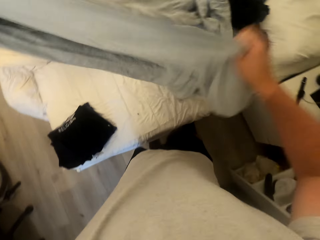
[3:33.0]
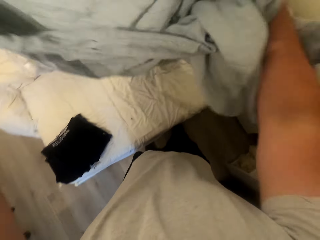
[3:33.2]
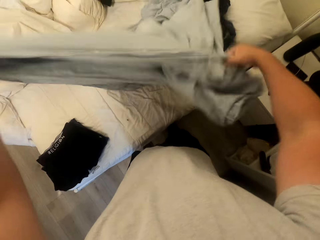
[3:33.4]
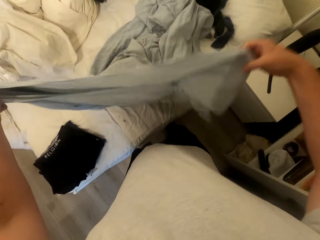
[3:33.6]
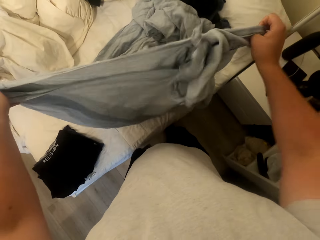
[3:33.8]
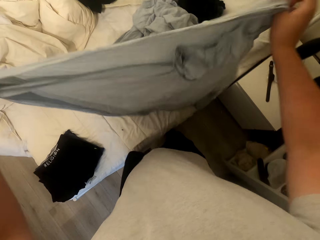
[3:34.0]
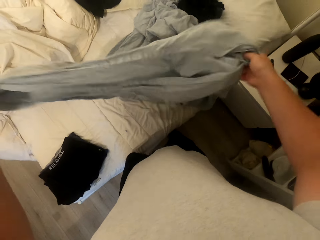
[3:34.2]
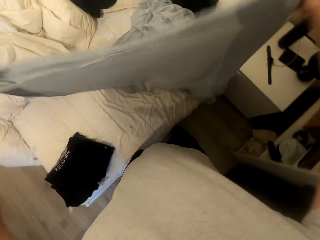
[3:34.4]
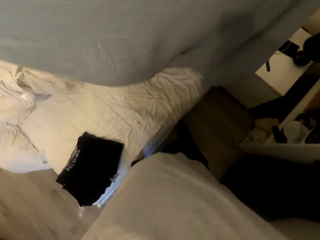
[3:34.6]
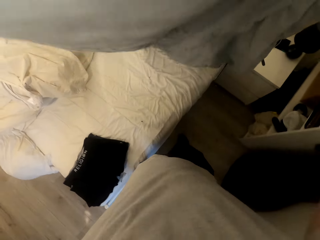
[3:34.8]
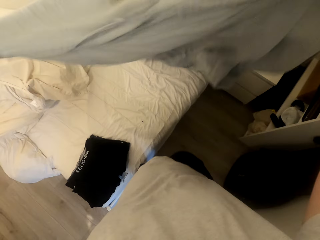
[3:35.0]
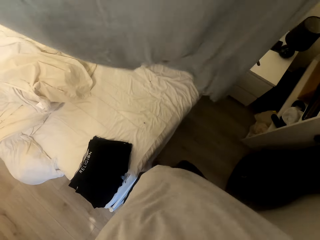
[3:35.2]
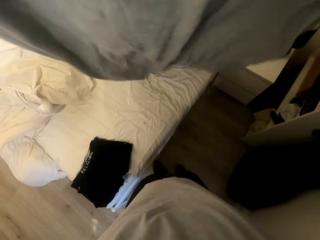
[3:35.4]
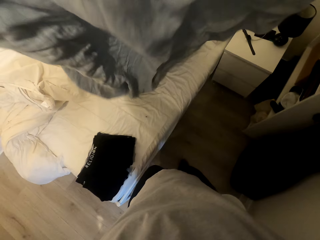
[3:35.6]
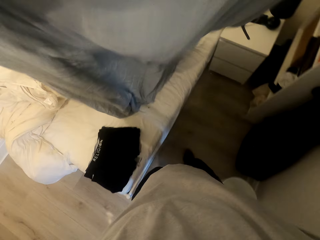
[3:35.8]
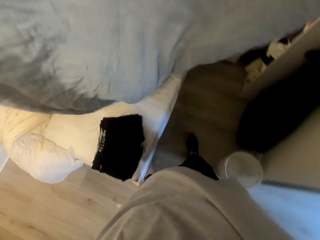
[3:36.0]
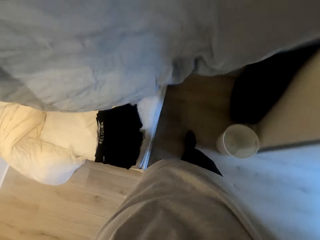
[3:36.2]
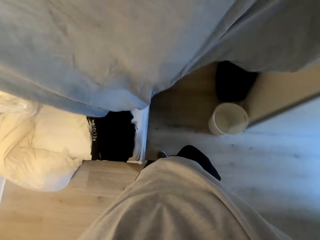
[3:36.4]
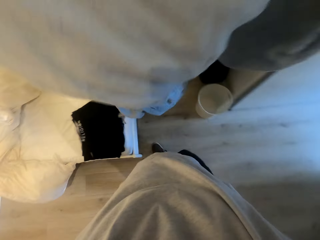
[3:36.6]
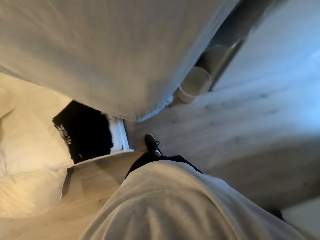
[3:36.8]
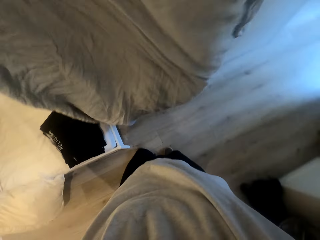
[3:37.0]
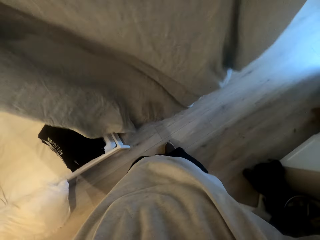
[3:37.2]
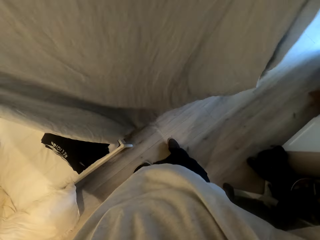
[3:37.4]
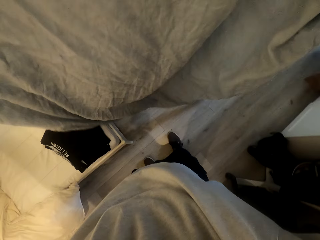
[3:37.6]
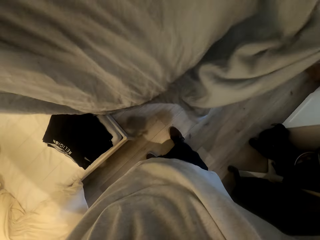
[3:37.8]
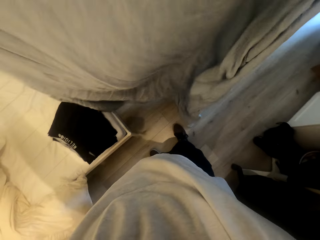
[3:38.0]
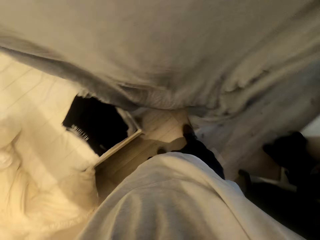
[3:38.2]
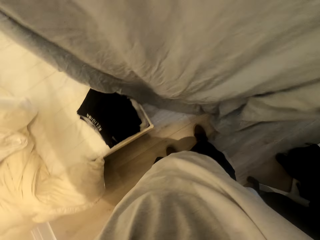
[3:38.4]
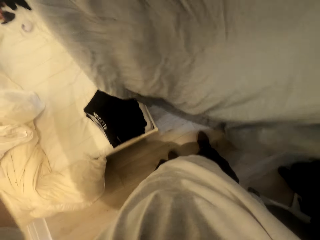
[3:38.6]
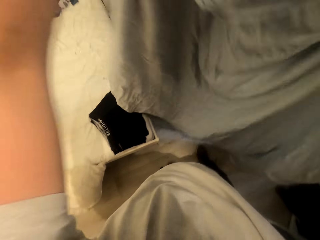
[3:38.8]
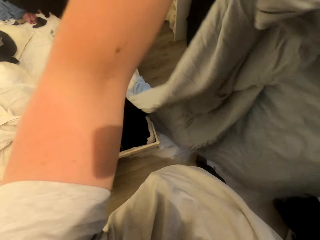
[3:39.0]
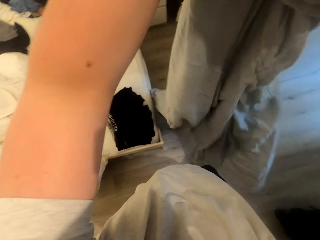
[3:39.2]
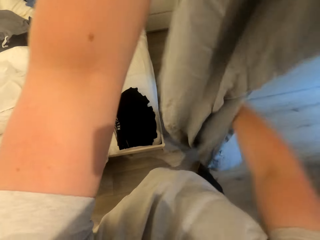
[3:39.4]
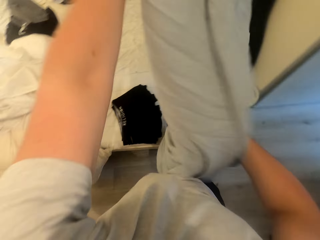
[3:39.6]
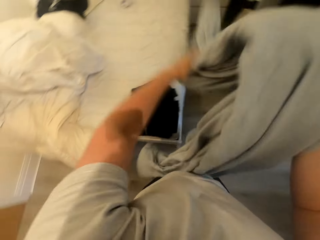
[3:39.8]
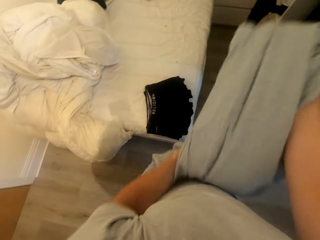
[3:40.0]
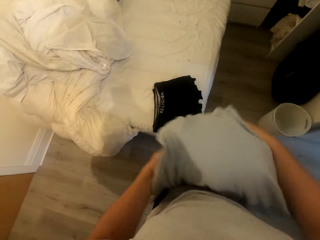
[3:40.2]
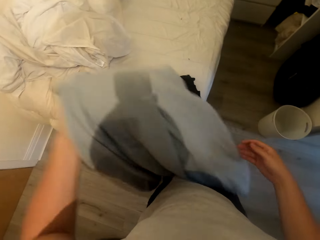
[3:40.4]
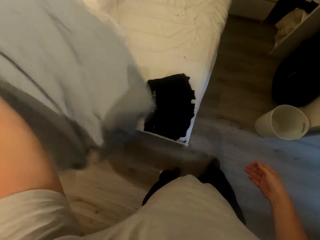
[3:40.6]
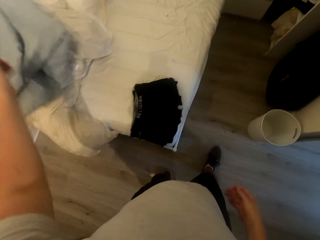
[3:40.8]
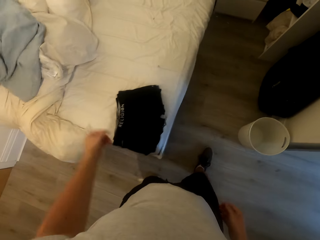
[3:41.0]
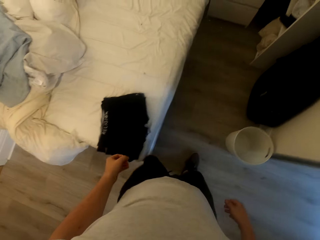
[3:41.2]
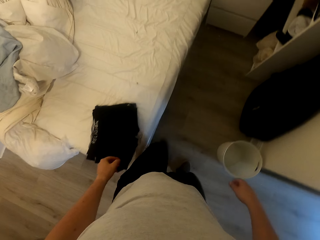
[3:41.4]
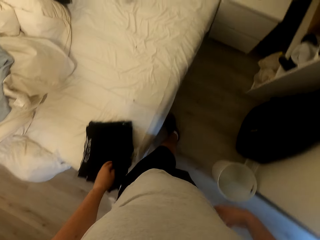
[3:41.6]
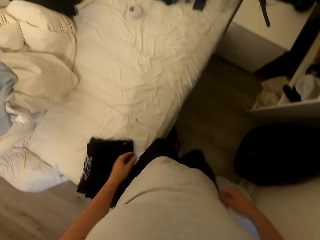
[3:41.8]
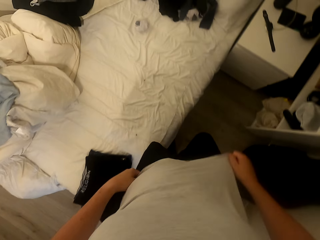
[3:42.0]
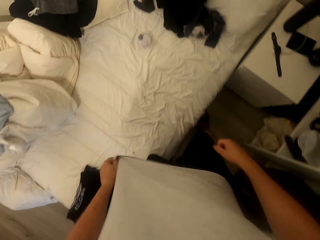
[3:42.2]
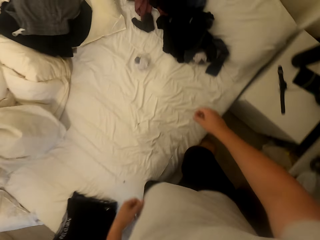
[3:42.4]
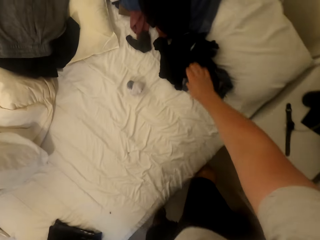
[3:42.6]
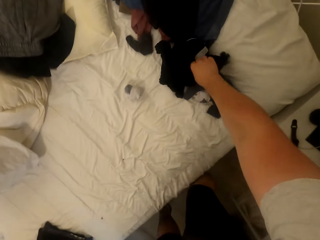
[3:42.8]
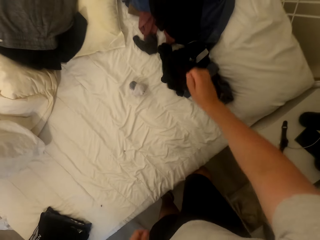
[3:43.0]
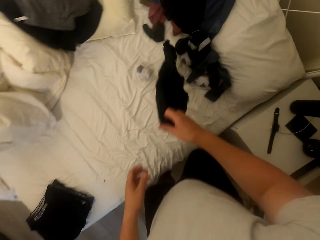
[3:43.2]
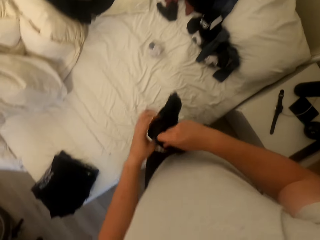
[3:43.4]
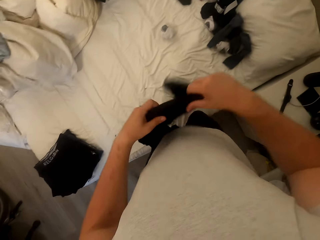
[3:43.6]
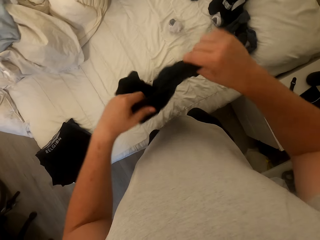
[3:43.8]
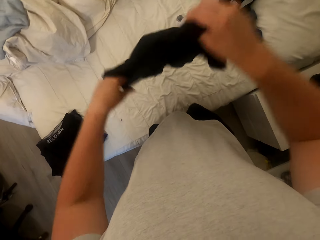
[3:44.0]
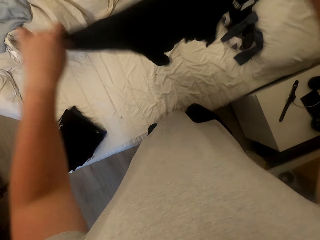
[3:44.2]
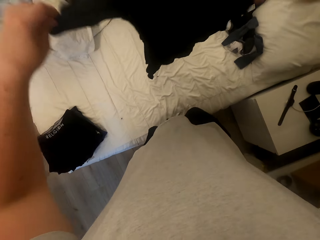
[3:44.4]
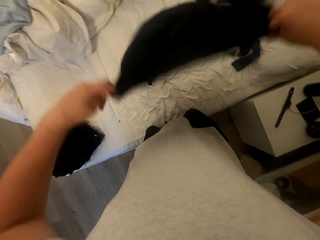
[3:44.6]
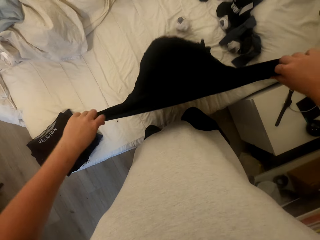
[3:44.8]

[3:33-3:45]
The camera wearer spreads the bedsheet. He folds the bedsheet and drops the bedsheet on the bed. He walks around the room. He adjusts his T-shirt. He picks up a T-shirt from the bed.

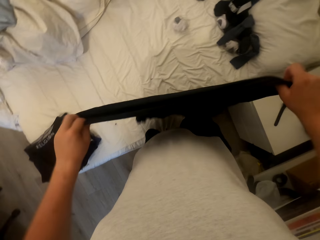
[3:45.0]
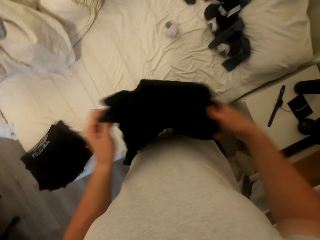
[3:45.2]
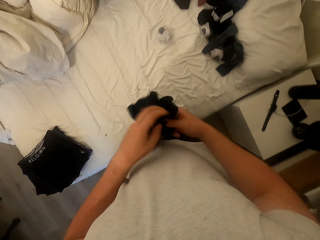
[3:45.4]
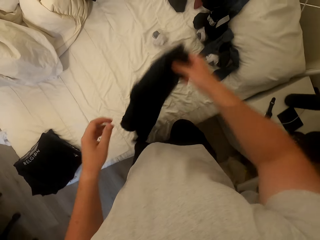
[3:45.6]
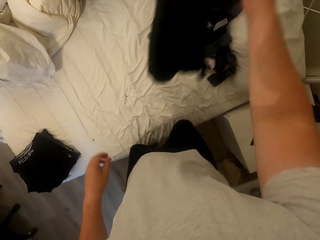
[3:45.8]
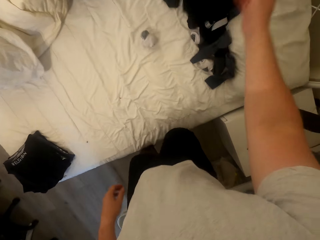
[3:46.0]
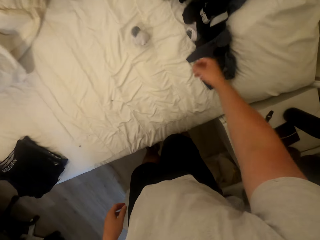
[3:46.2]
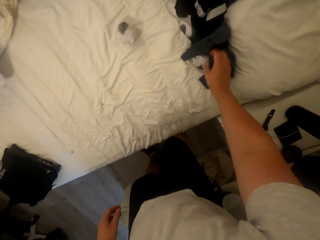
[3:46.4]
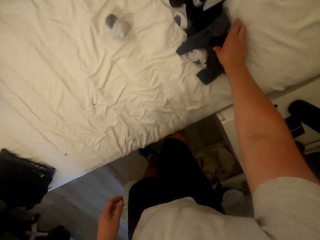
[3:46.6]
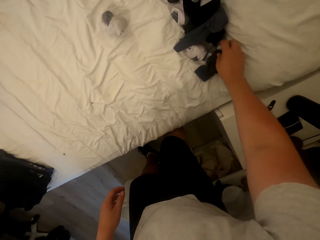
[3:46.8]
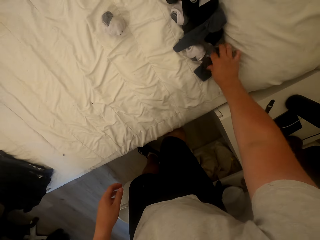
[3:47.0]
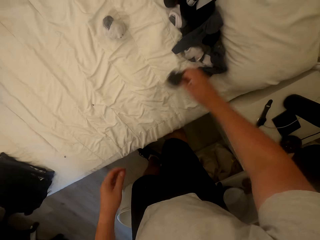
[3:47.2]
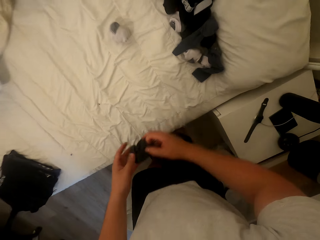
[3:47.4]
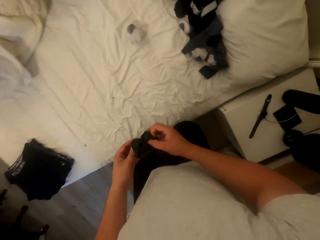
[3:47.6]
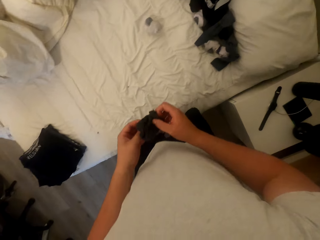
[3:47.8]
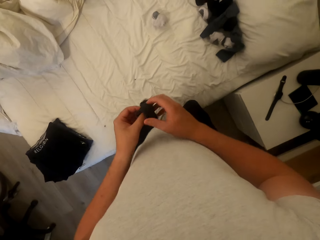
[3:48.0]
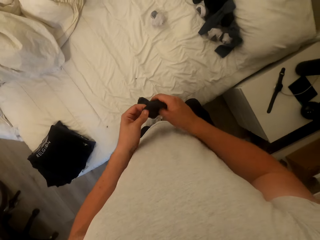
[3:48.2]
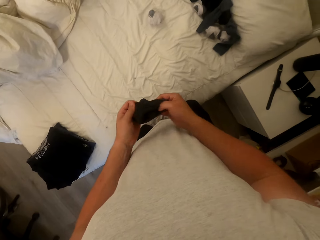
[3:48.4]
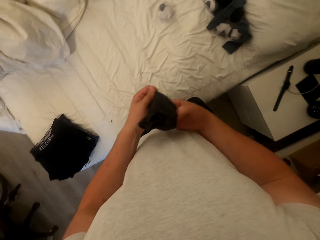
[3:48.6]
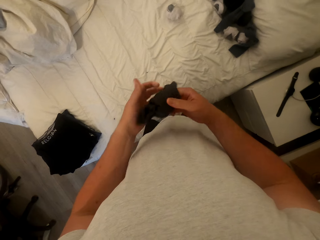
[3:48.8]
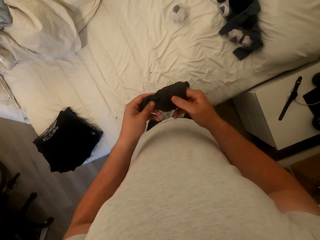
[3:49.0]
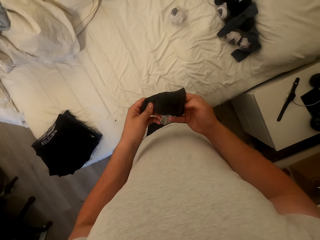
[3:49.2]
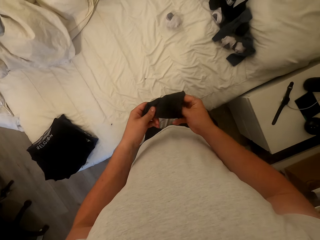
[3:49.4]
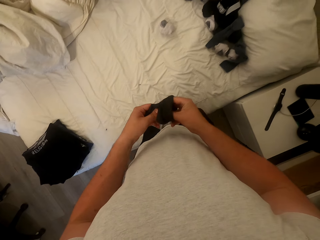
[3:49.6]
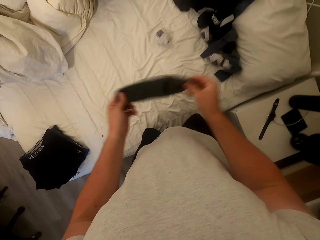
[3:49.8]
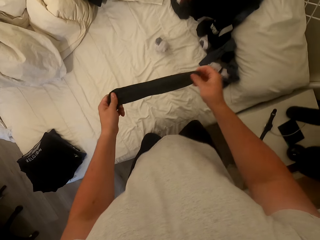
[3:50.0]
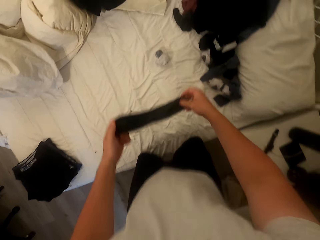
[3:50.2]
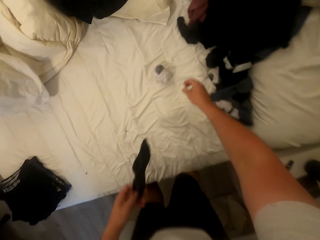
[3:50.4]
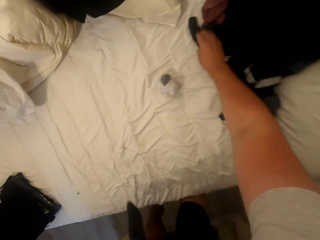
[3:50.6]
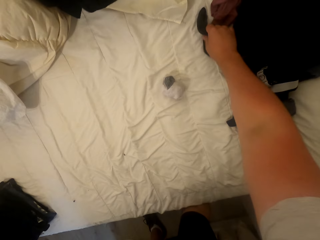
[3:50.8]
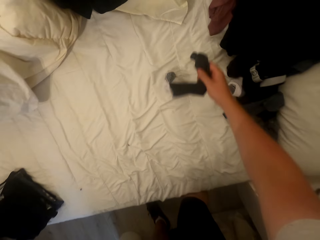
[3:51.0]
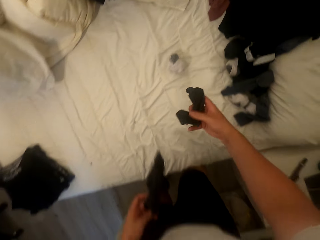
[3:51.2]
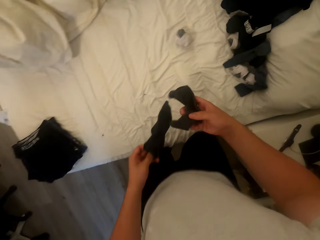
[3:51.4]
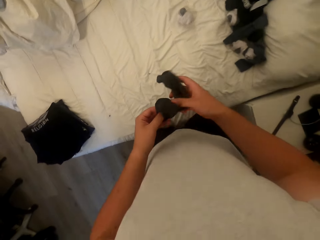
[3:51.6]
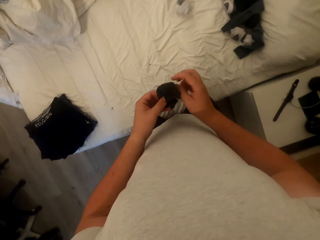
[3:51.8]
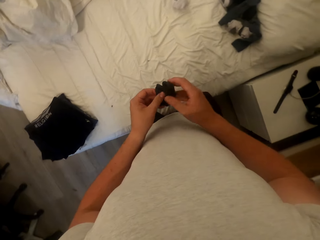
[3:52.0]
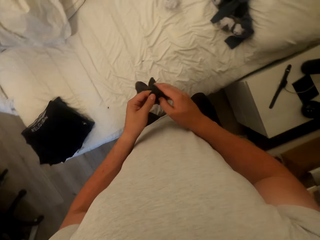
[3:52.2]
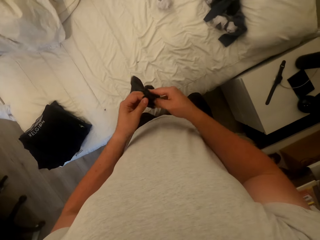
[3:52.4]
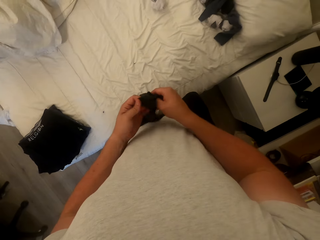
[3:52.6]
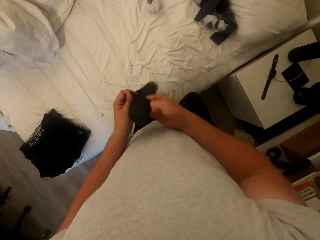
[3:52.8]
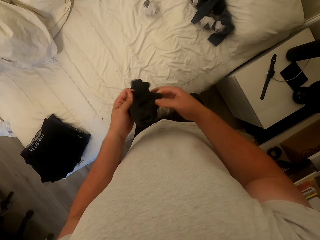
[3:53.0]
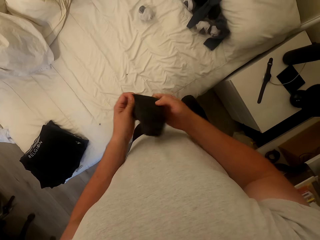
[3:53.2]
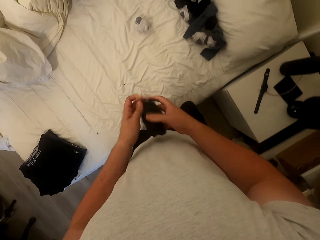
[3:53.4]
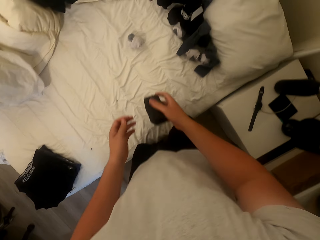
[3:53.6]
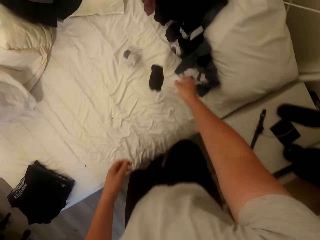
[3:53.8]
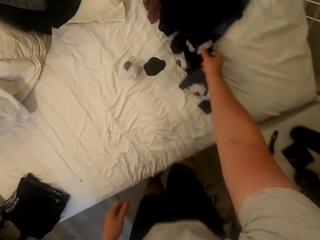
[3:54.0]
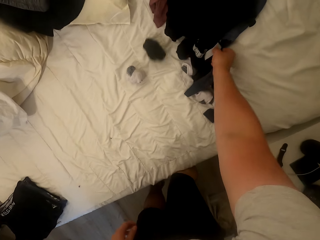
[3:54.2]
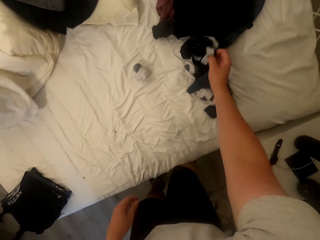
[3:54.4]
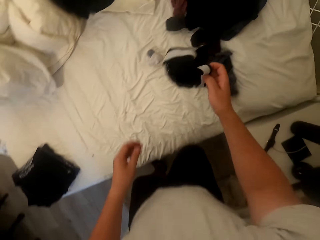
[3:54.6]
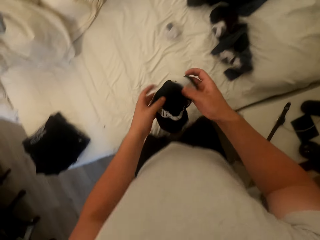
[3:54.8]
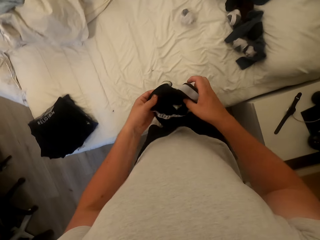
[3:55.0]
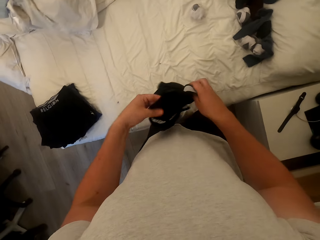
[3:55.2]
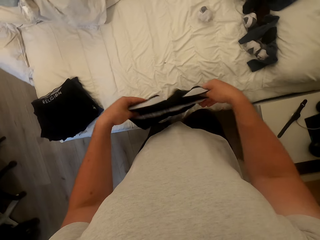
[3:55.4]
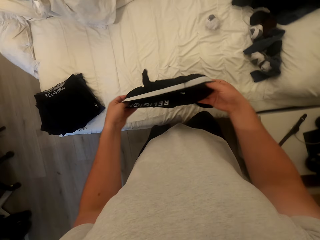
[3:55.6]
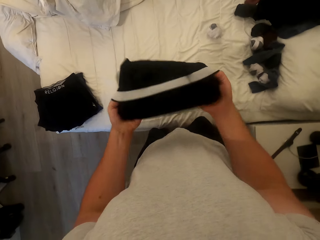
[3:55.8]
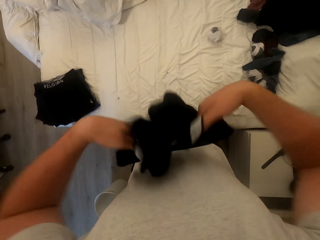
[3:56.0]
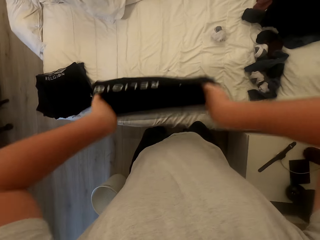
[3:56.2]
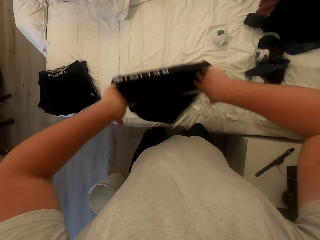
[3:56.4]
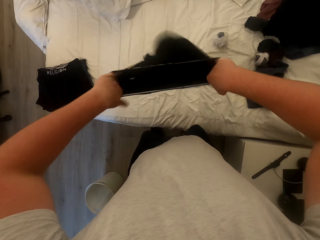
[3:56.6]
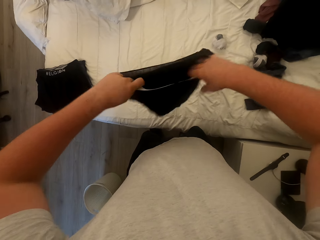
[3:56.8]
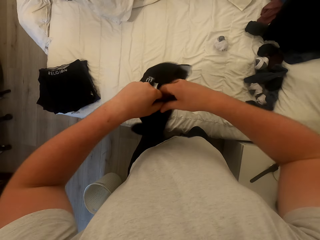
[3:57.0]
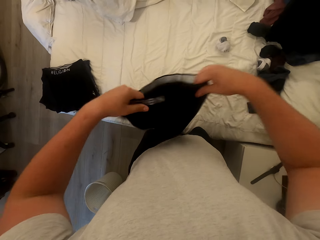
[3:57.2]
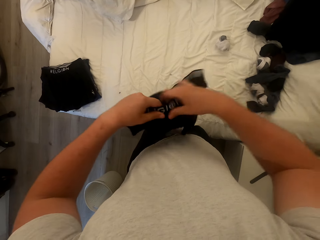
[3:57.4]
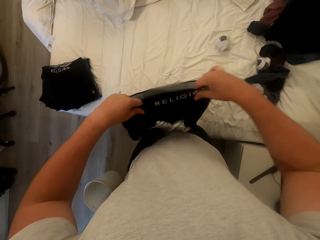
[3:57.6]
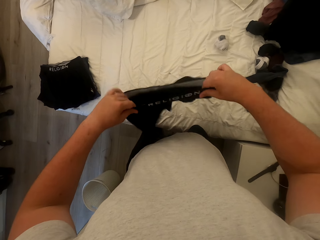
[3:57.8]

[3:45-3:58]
The camera wearer drops the T-shirt on the bed. They pick up the stocking from the bed and turn the stocking. They pick up another stocking from the bed, fold the stockings together, and drop the stocking on the bed. They pick up a boxer short from the bed and turn the boxer short inside out. They spread the boxer.
